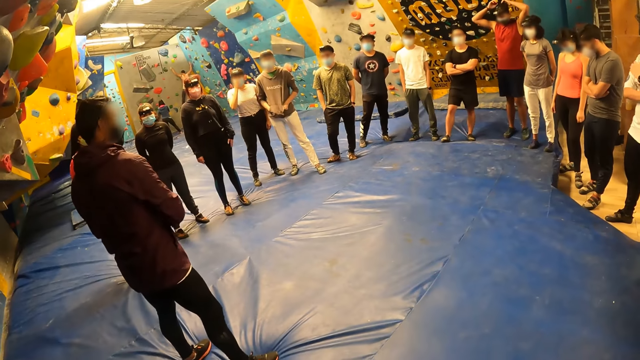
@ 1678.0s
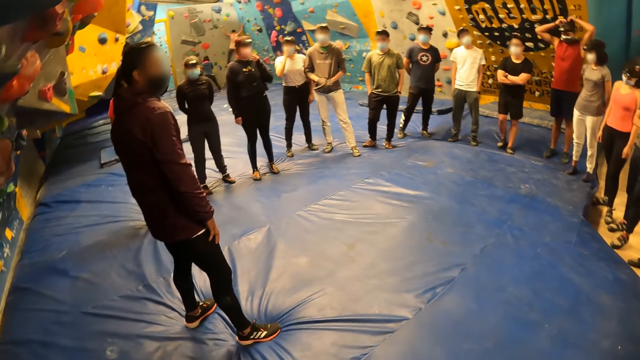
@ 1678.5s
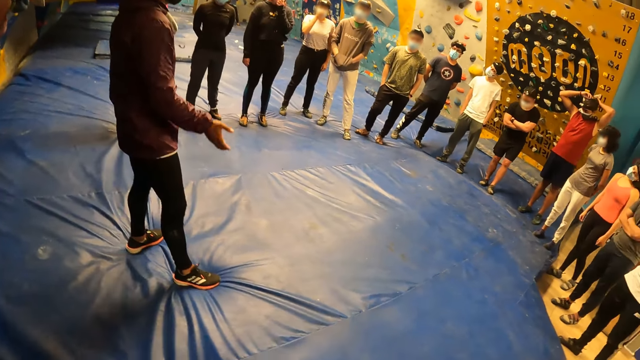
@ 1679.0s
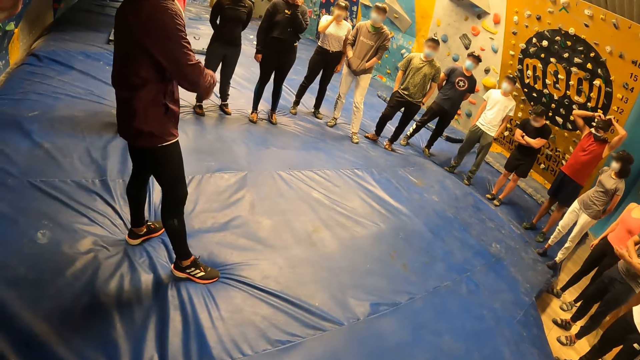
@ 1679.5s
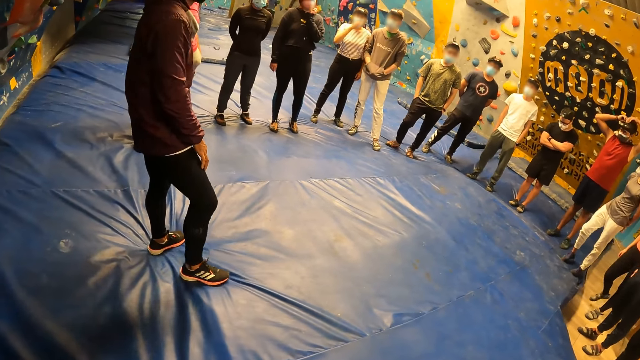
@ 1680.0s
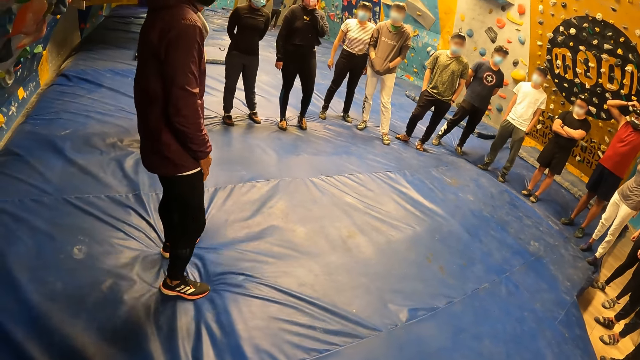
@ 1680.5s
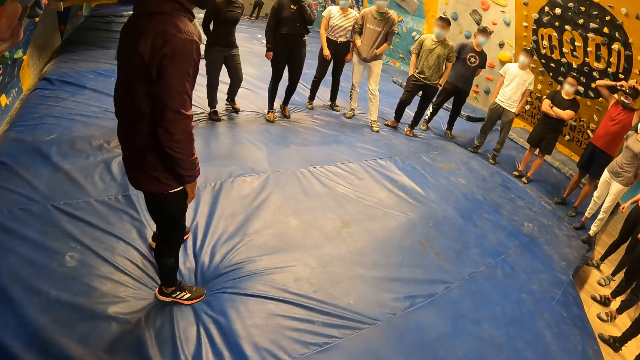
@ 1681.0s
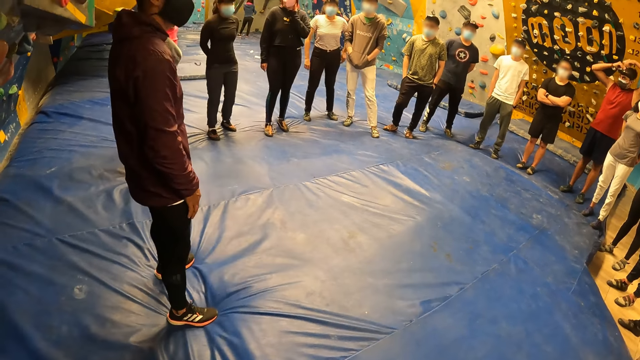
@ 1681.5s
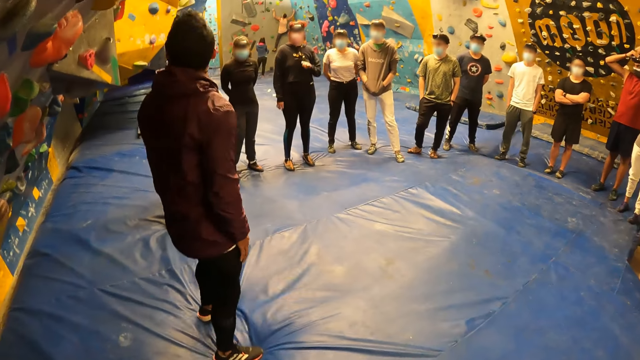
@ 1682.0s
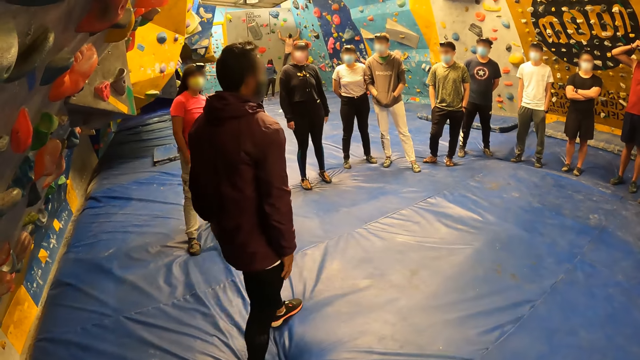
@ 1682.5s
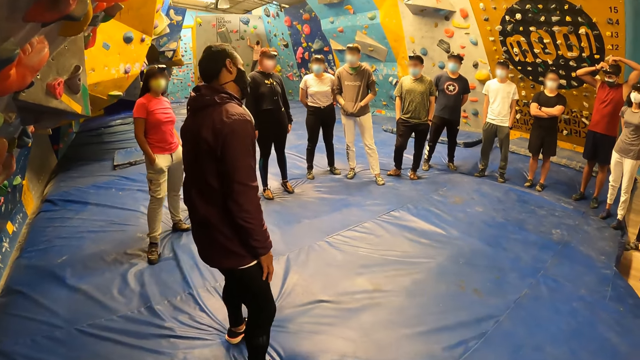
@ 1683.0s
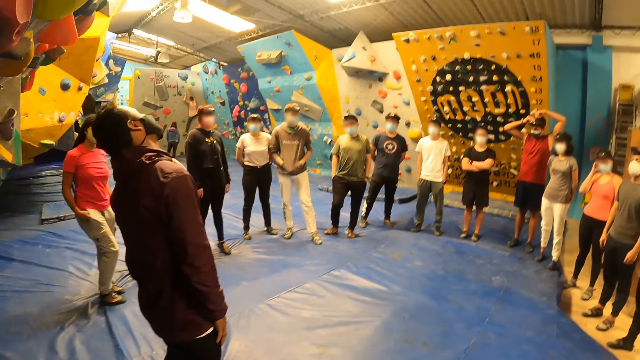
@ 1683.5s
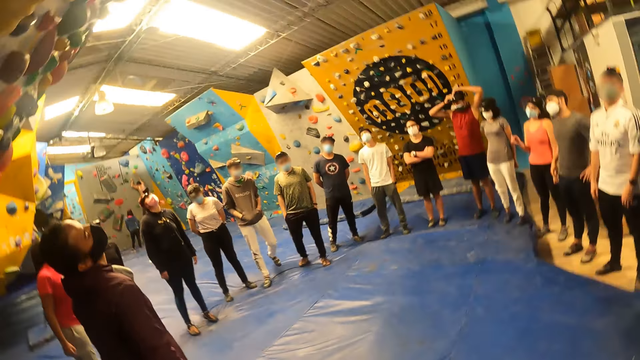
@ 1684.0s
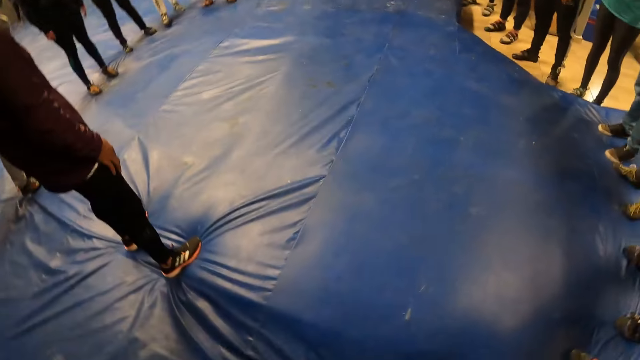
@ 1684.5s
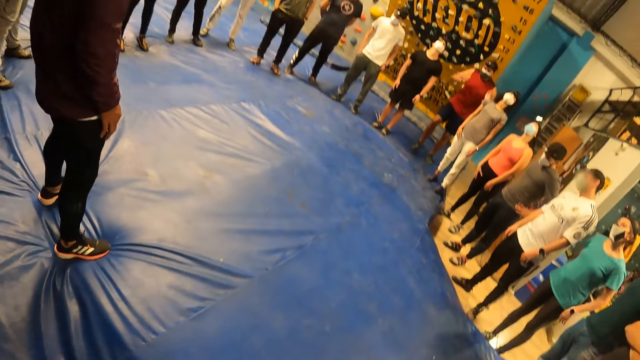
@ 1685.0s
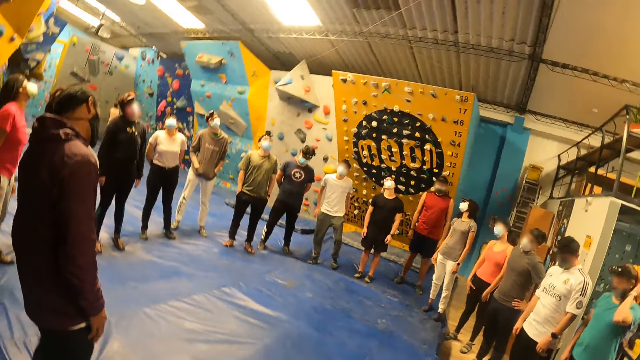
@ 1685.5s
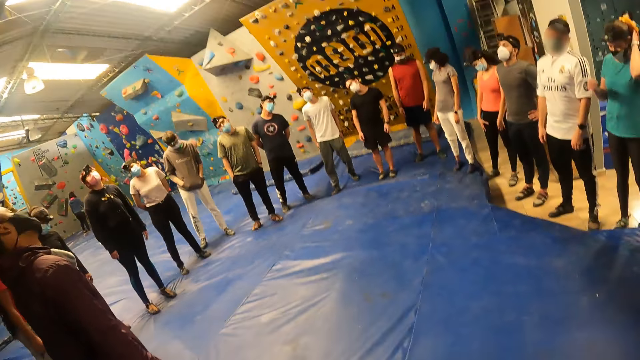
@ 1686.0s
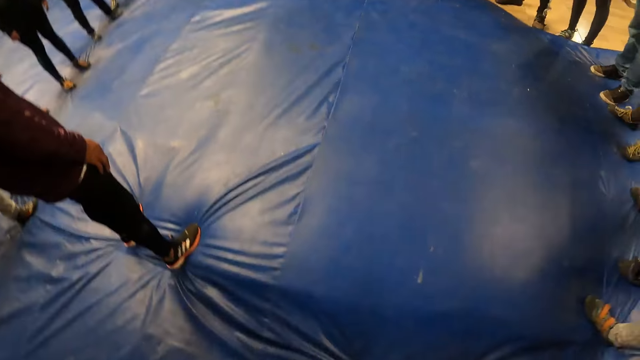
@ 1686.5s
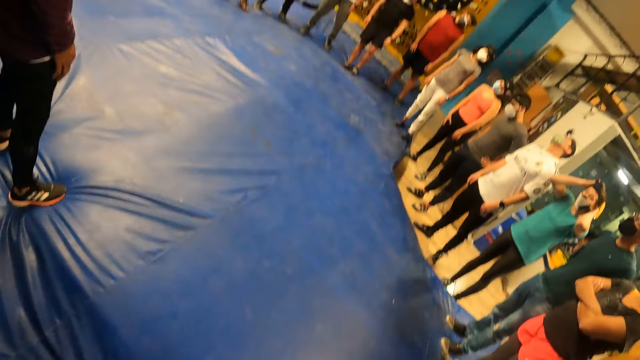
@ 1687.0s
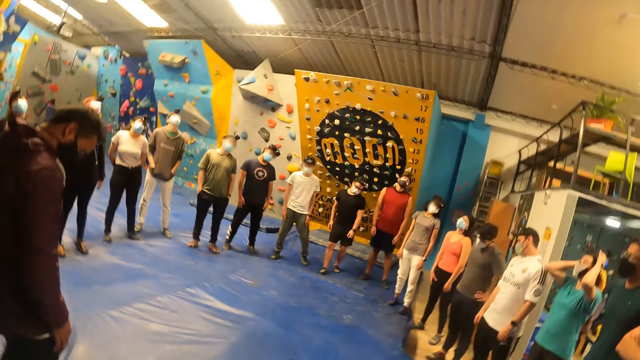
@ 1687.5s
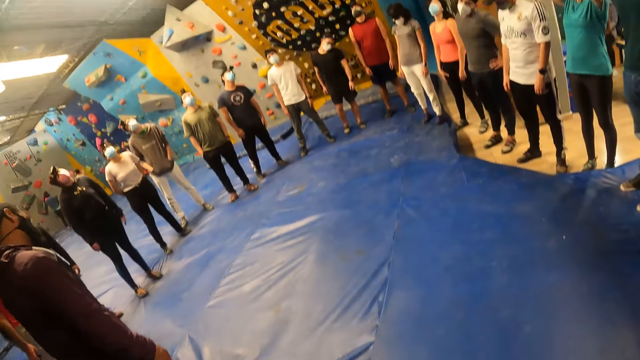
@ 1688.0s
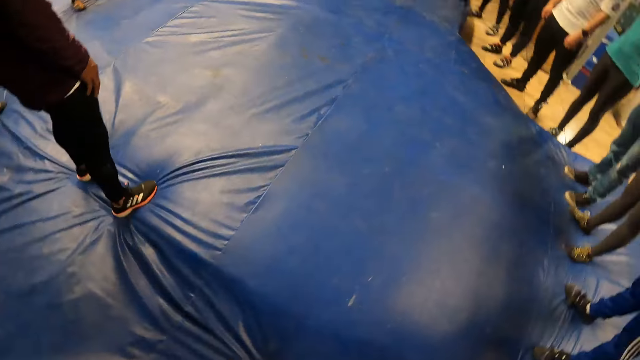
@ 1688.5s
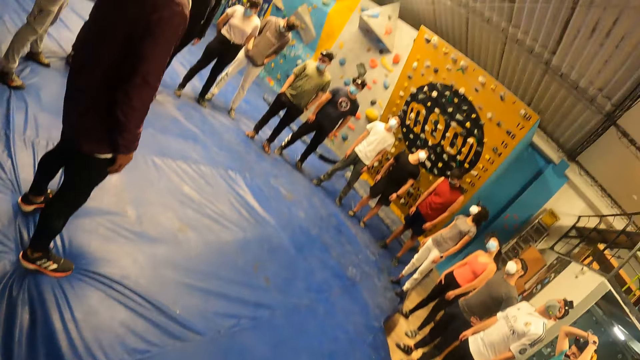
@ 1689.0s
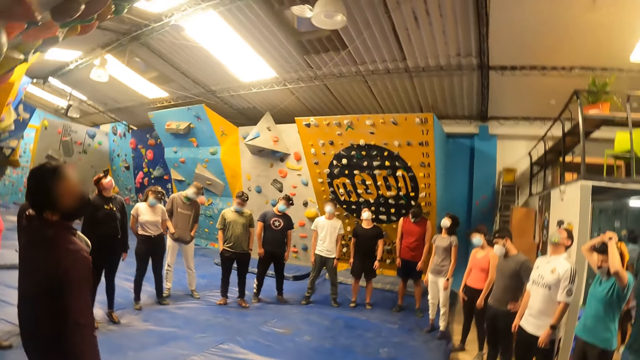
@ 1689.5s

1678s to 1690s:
The trainer touches his right leg with his right hand. He takes his right hand off his right leg and places his right hand on his right leg. The trainer stands in the room. The trainer walks around the room. The trainer exercises his neck. The camera wearer exercises her neck.

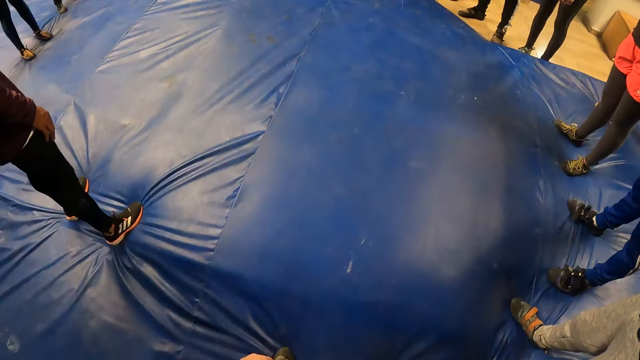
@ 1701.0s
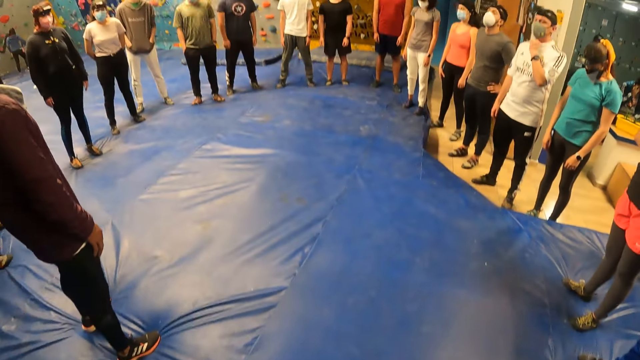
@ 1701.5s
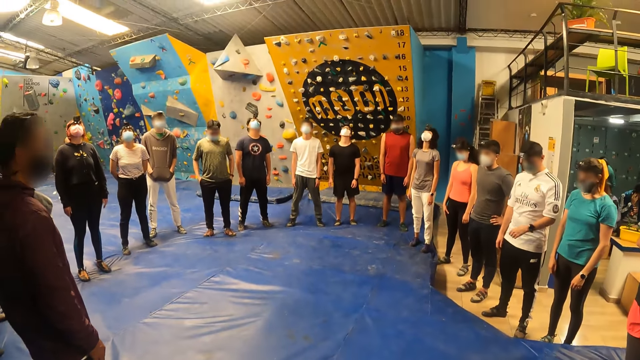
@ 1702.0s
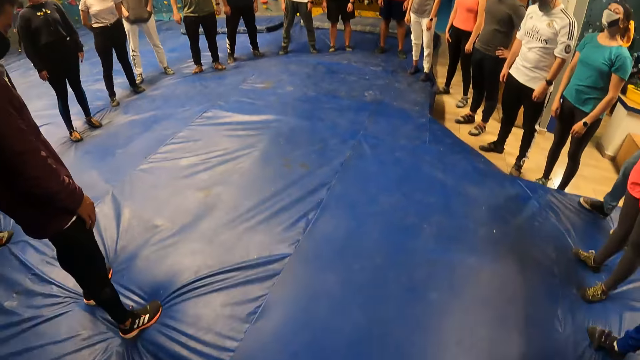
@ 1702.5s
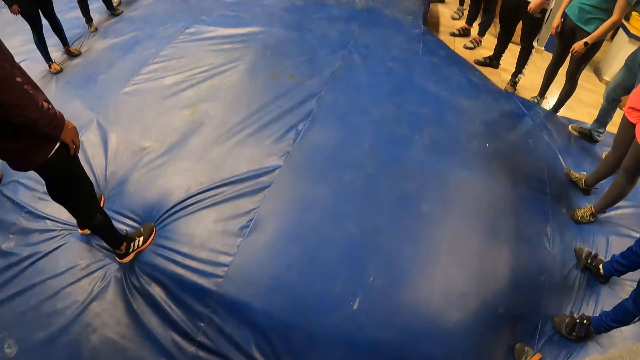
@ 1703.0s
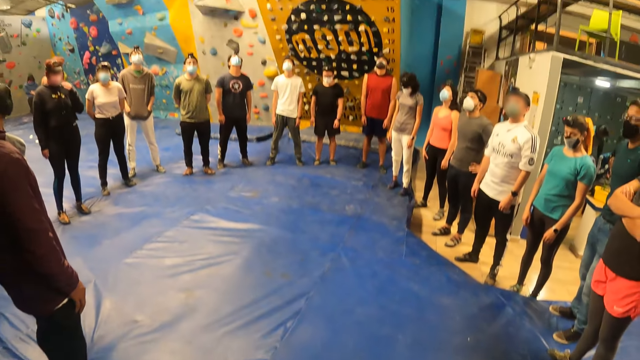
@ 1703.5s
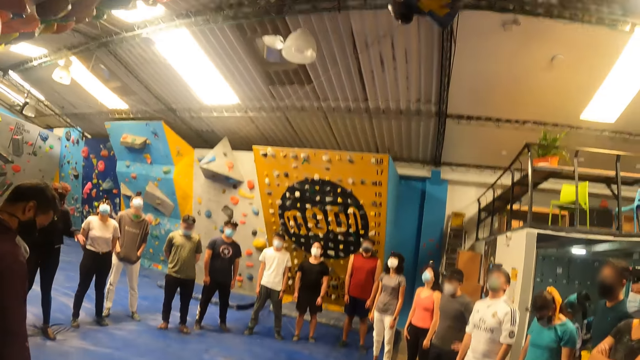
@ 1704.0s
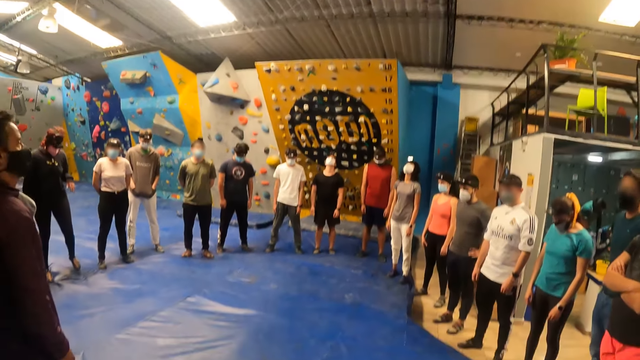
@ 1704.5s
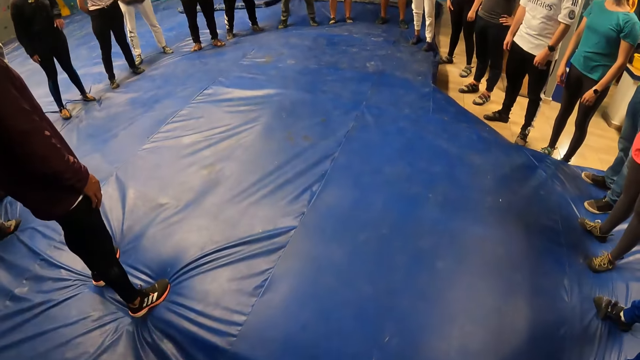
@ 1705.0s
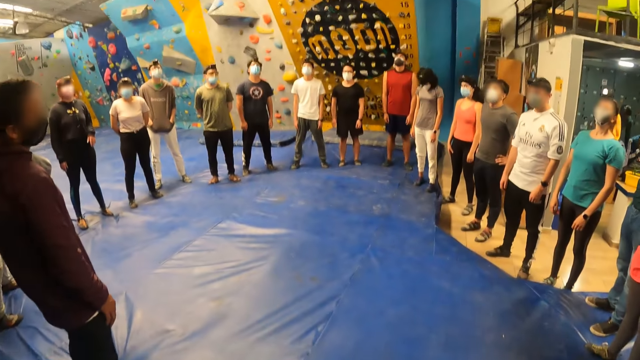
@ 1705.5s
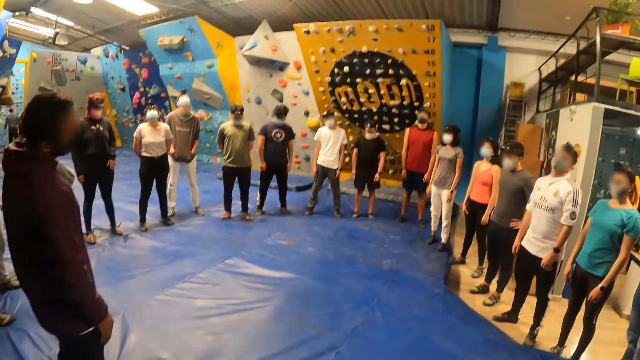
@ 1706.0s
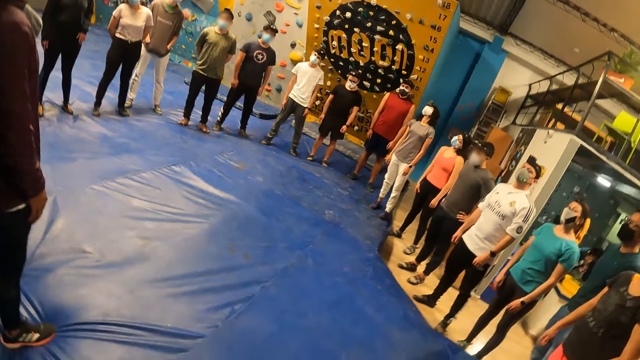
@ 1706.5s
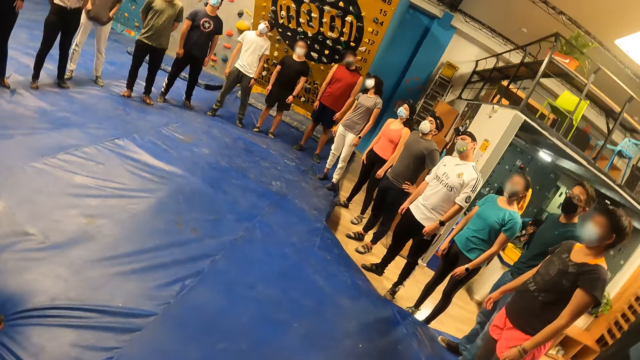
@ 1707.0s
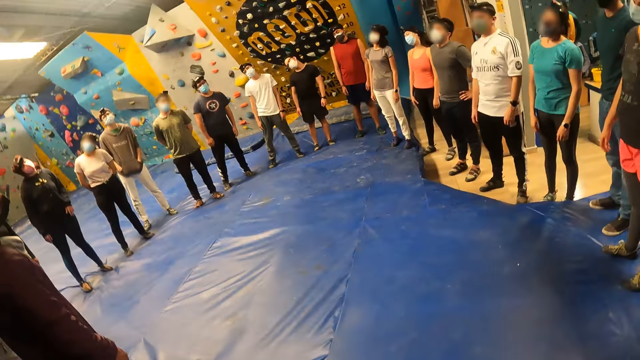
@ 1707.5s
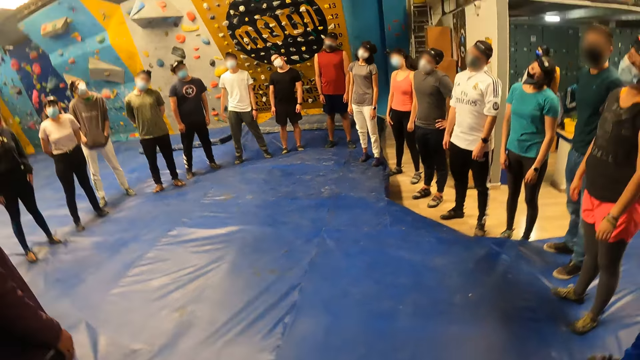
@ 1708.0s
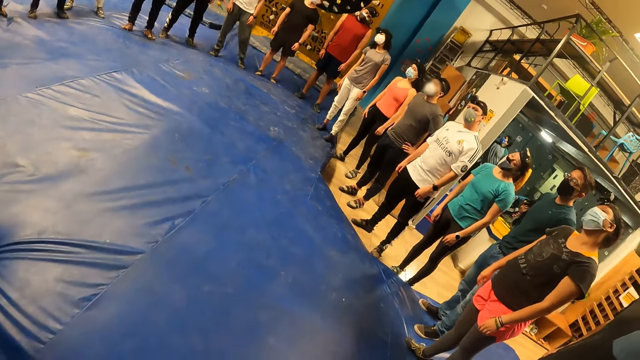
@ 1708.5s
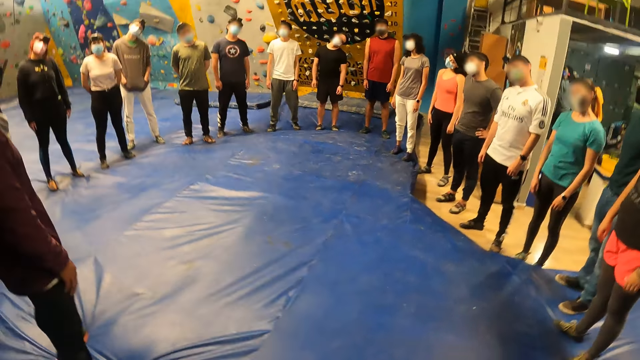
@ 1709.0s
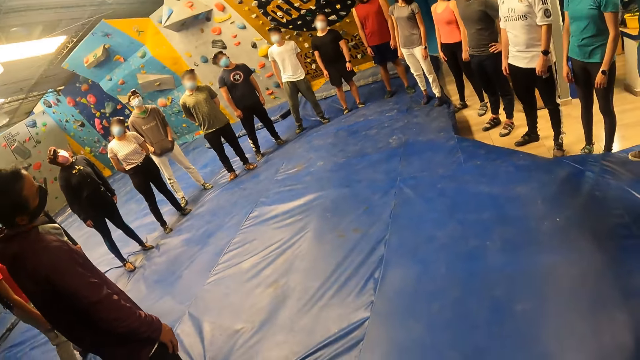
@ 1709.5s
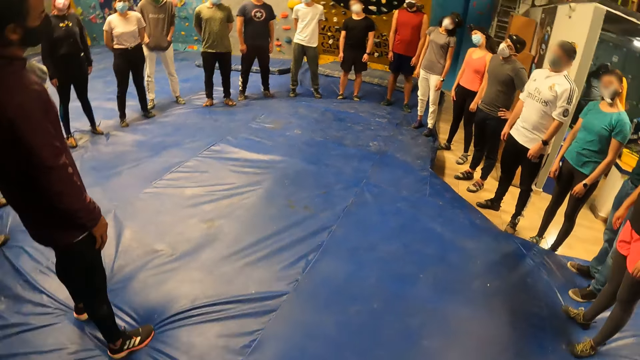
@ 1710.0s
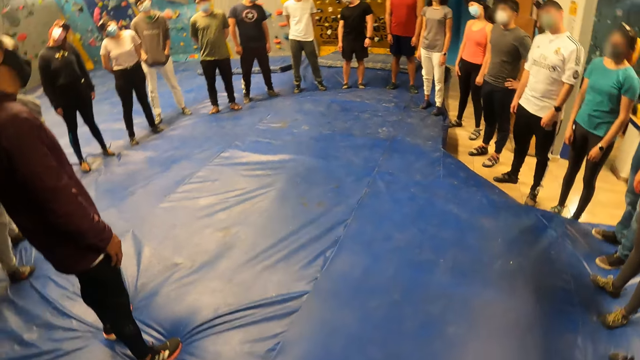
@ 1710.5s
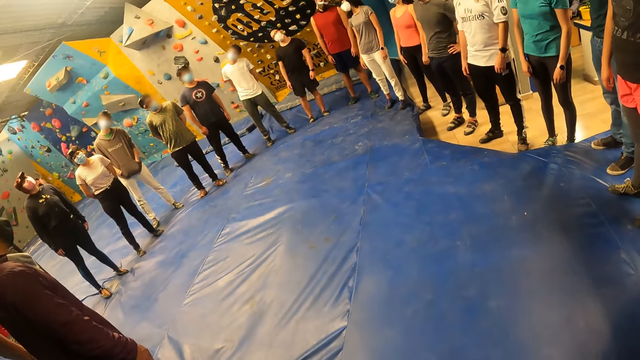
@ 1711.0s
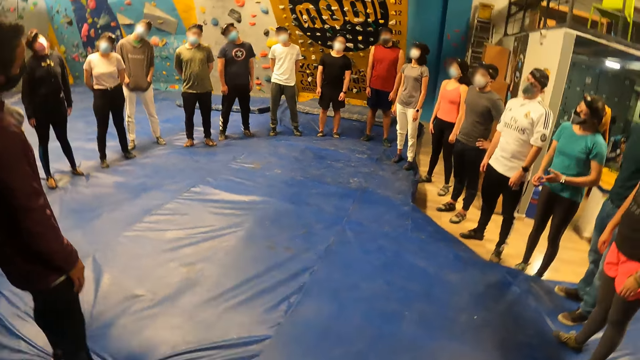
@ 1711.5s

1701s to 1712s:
The camera wearer looks around the room.
